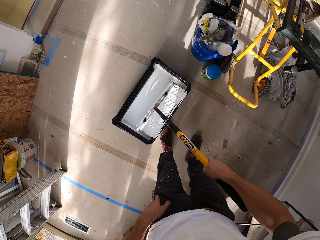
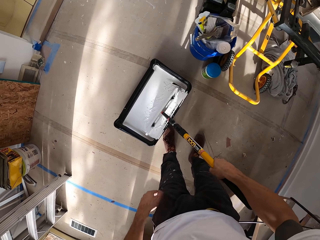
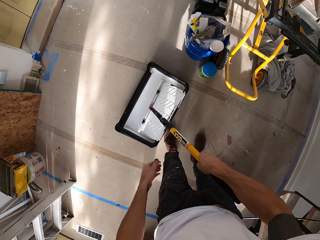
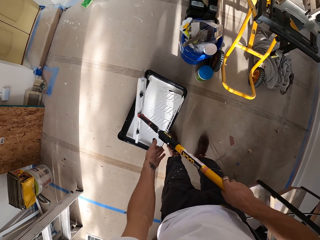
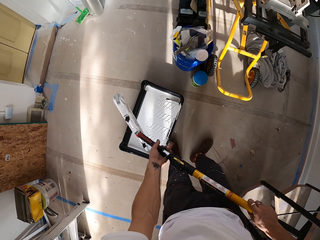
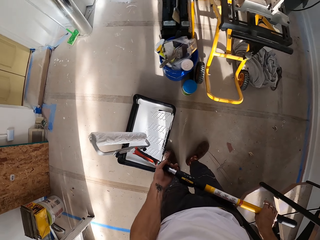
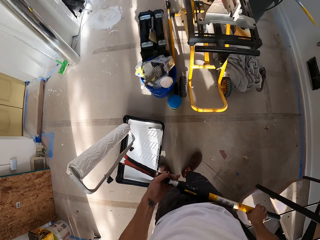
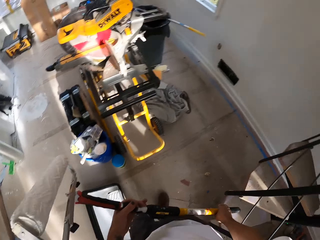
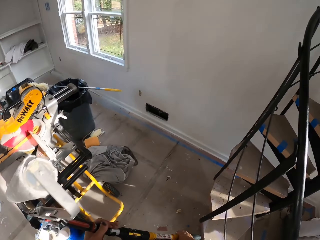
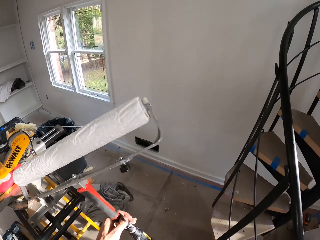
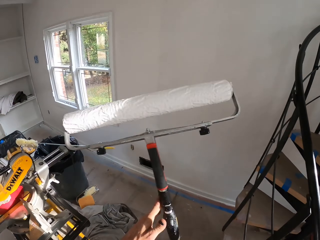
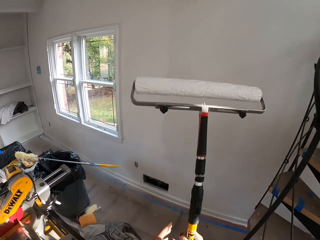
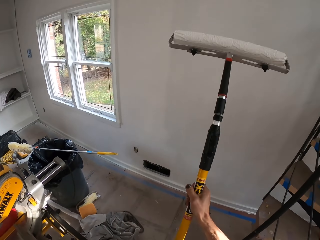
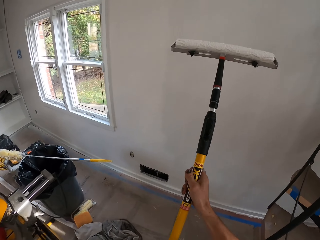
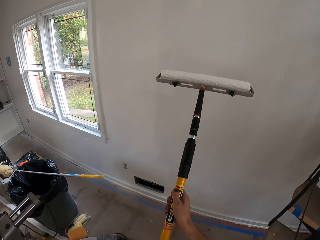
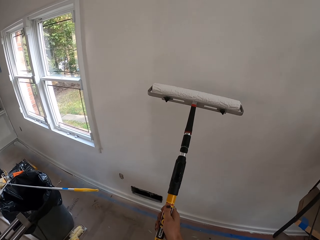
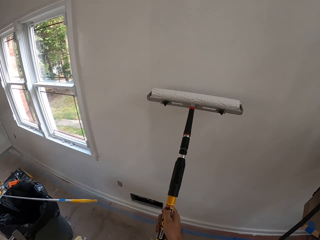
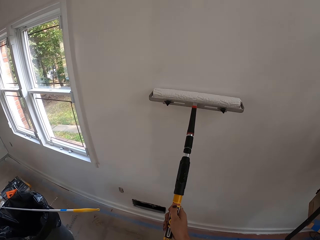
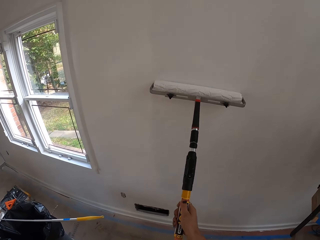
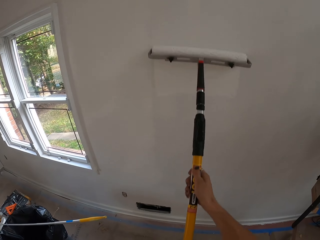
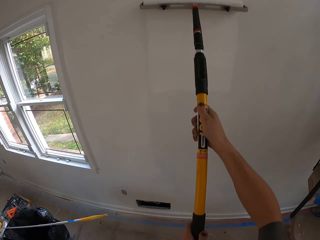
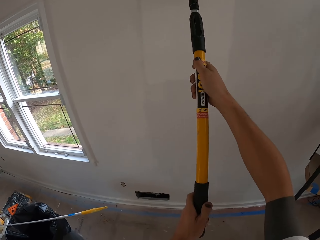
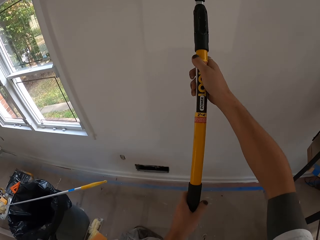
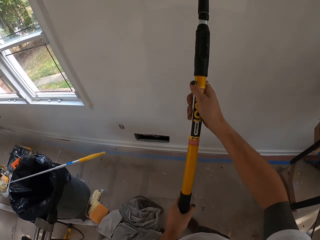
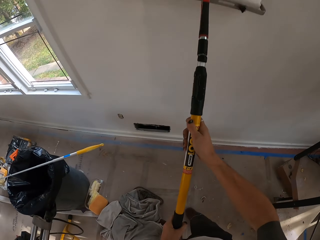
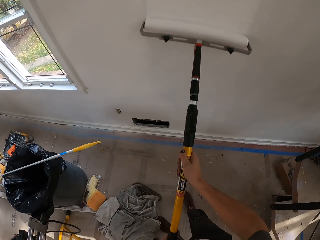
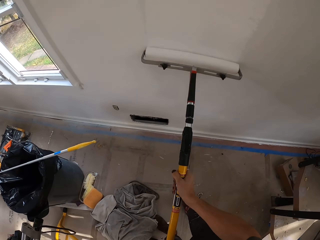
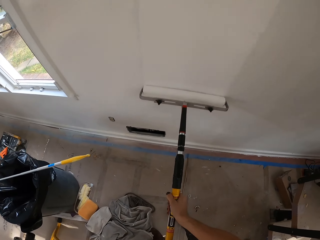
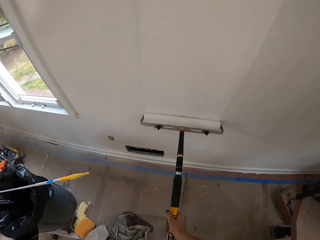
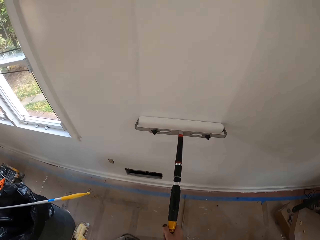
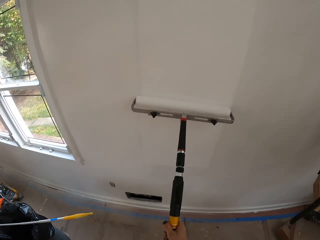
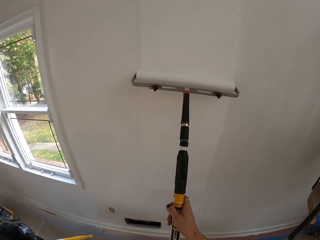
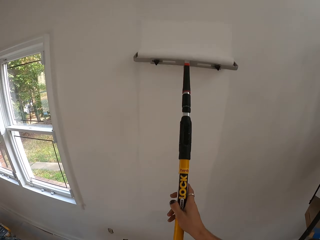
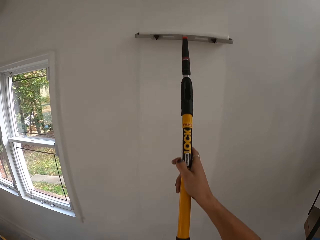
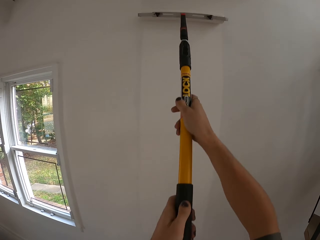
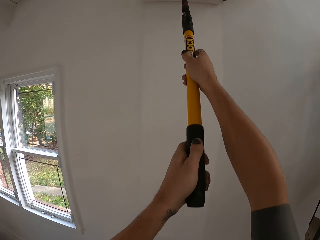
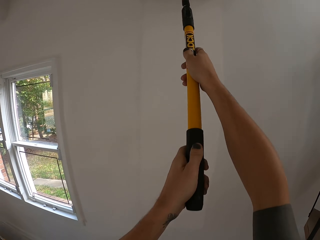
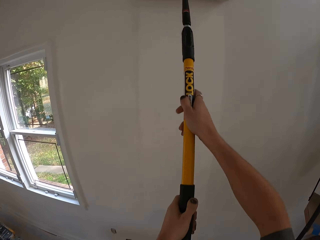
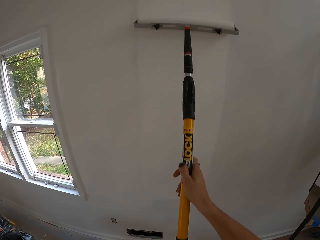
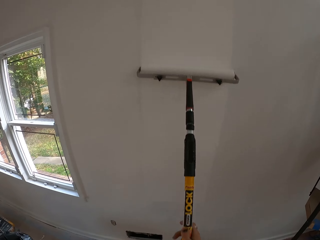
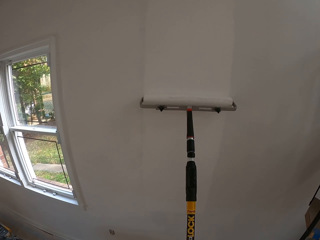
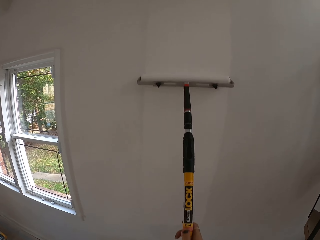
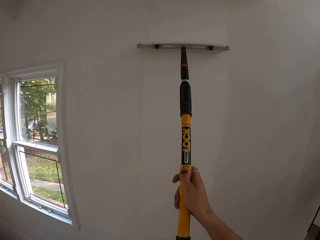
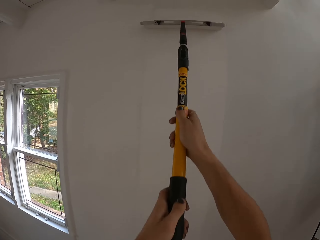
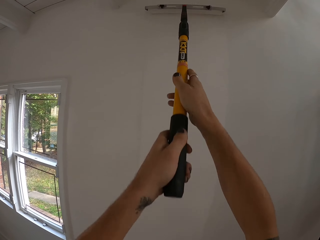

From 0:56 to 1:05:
The camera wearer walks. They paint the wall using a paint roller.

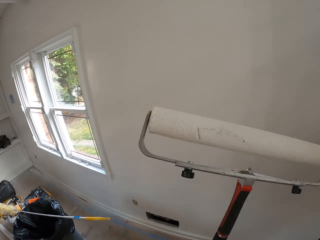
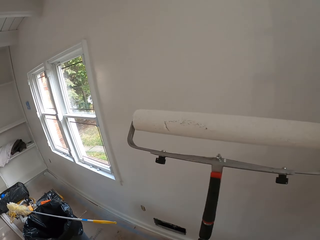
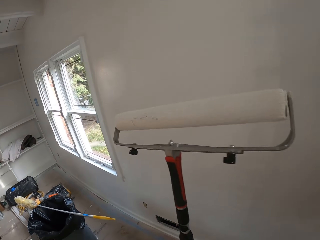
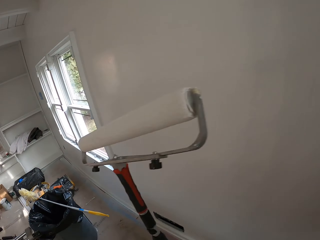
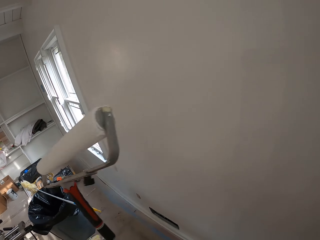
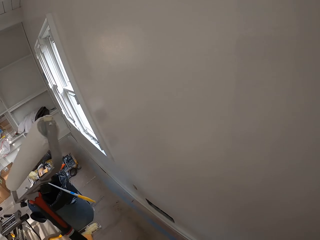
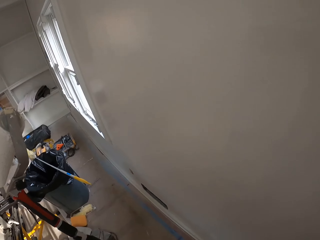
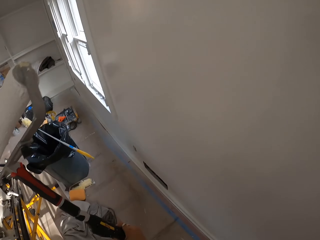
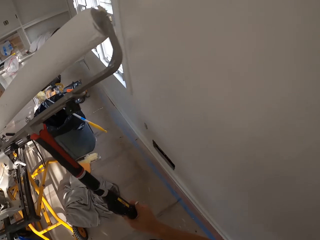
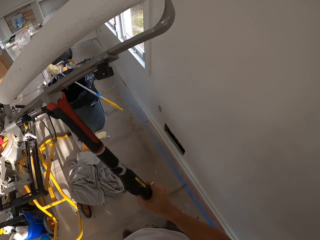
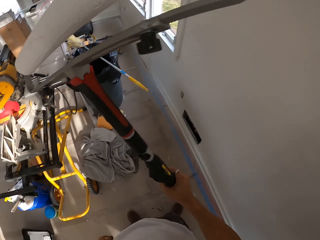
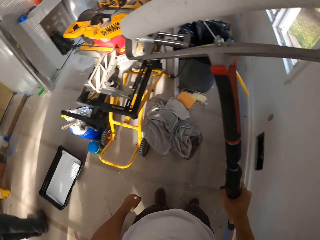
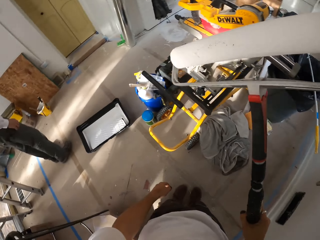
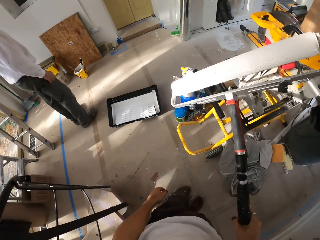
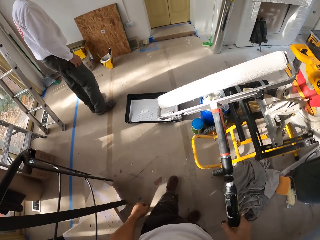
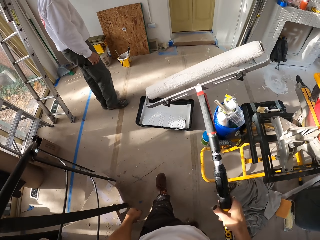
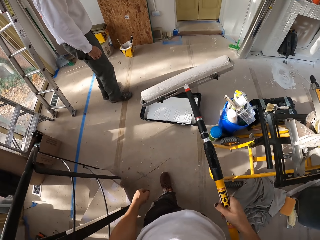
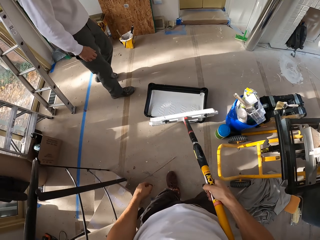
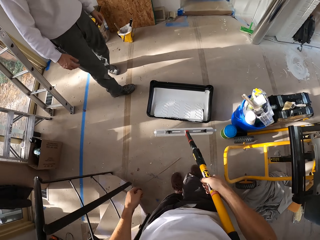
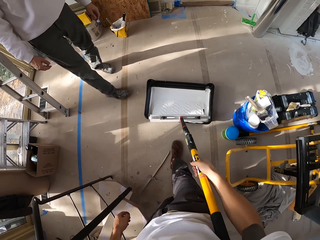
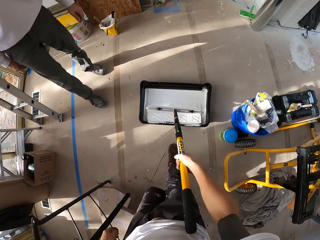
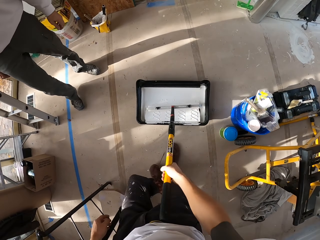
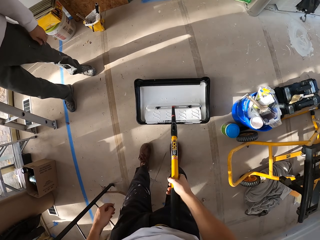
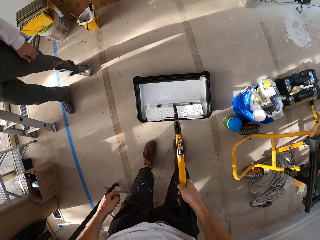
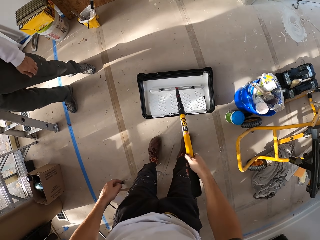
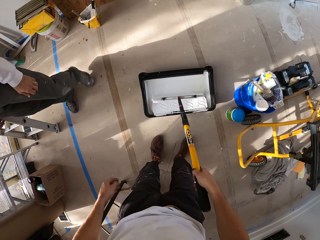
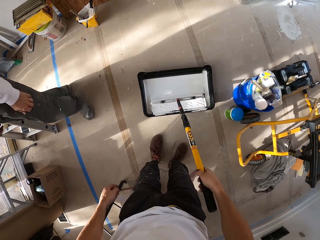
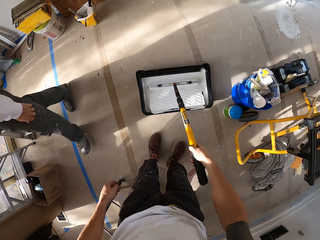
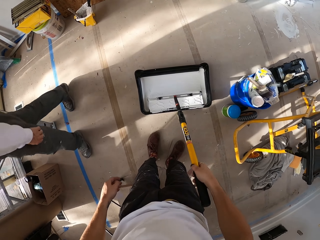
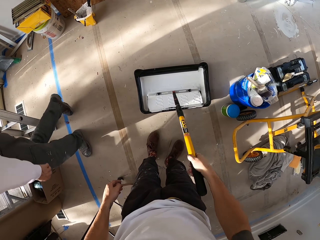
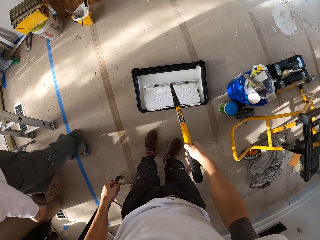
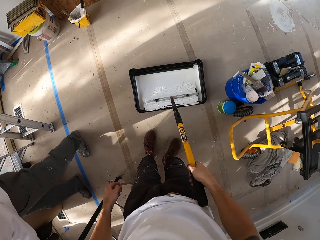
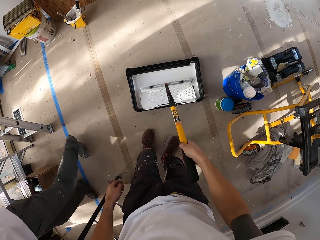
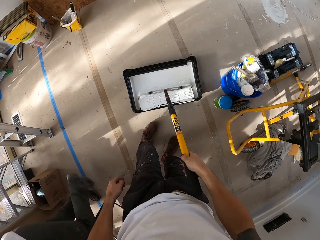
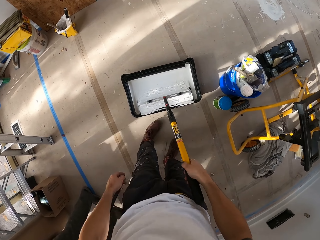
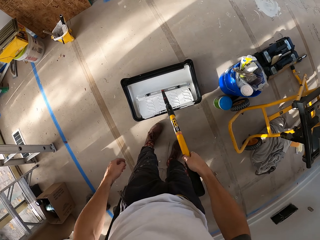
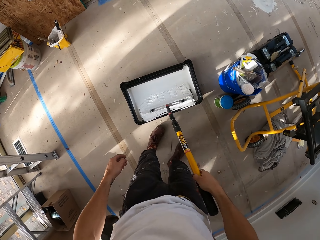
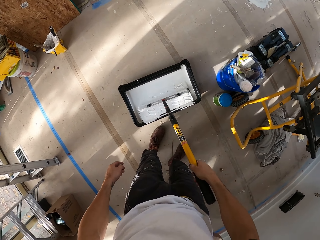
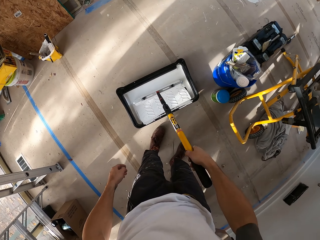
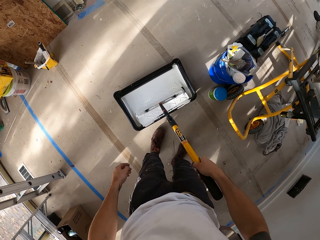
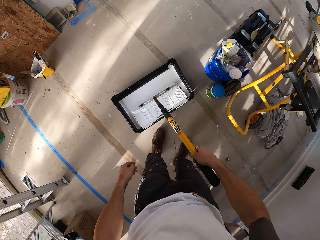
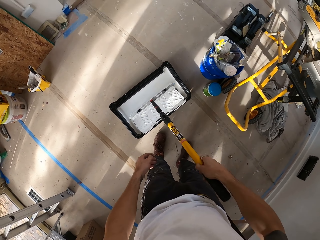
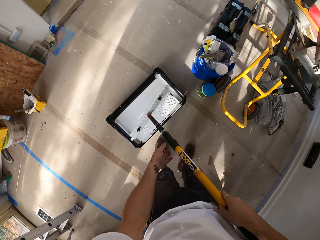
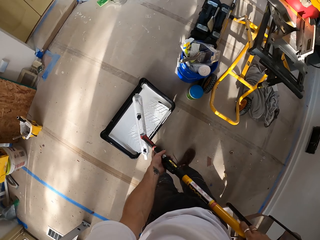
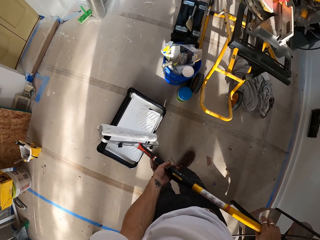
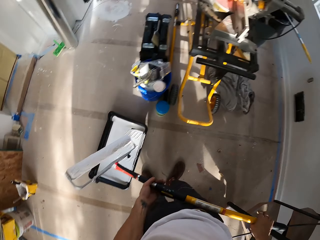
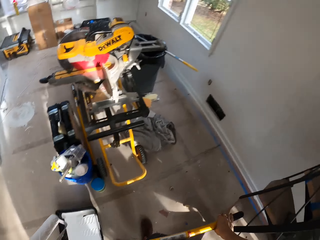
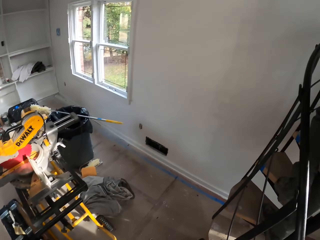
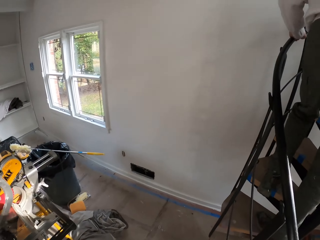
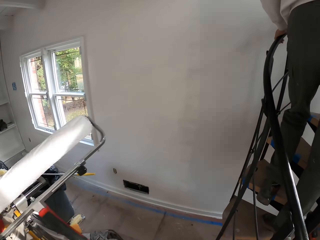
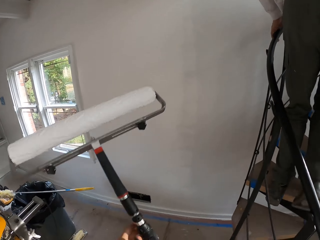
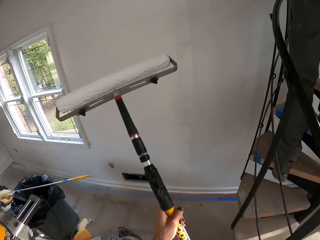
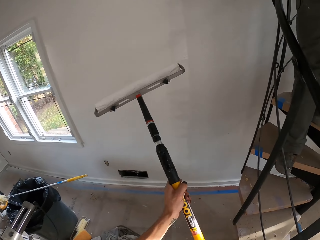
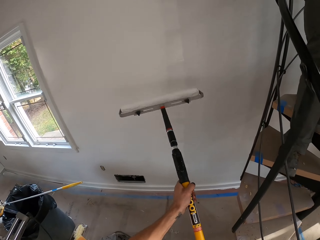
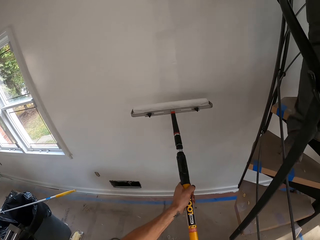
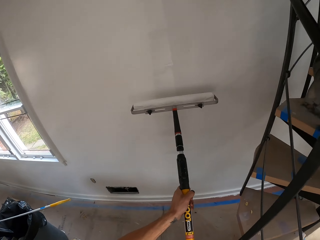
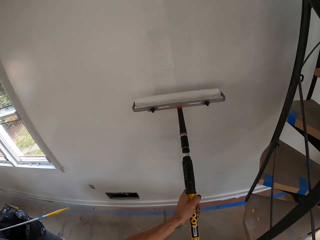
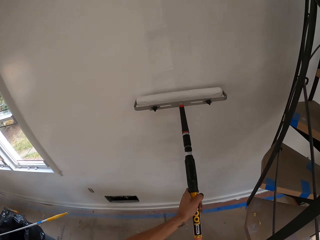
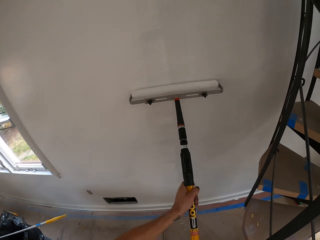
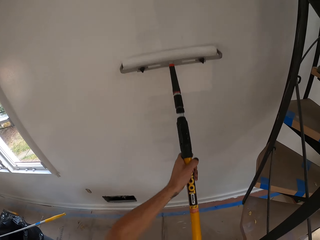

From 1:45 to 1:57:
The camera wearer holds the paint roller. They put the paint roller on the paint. They move the paint roller on the paint. They move.
